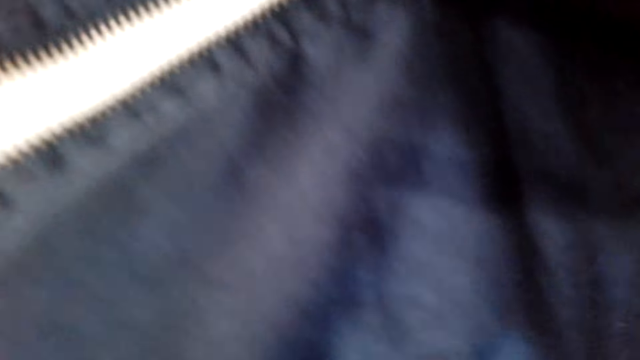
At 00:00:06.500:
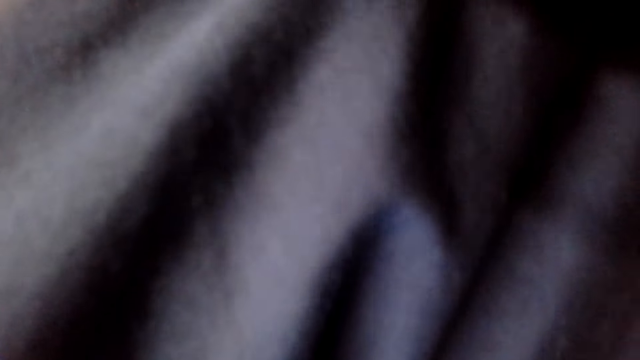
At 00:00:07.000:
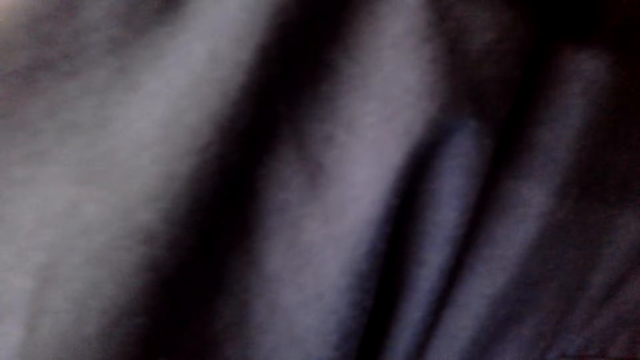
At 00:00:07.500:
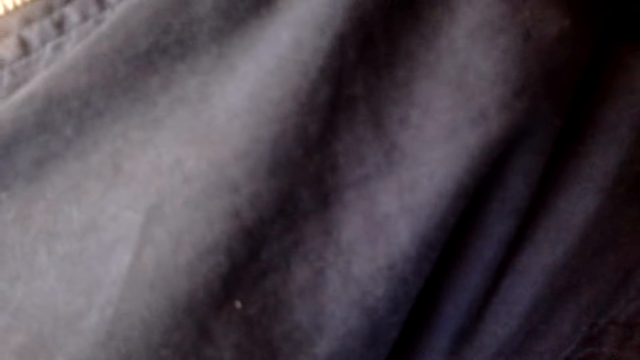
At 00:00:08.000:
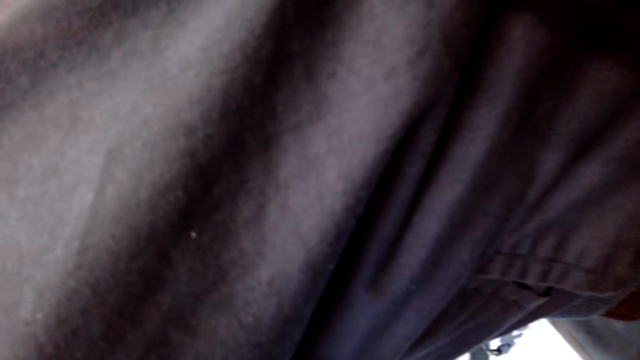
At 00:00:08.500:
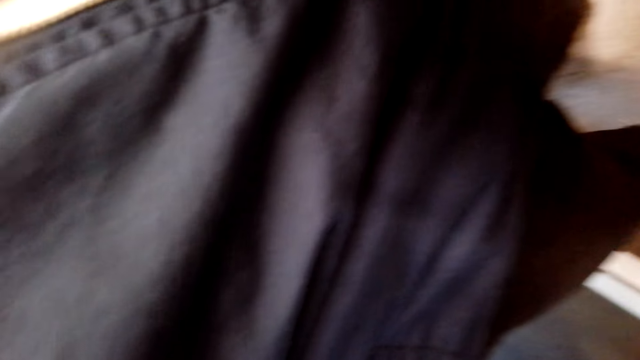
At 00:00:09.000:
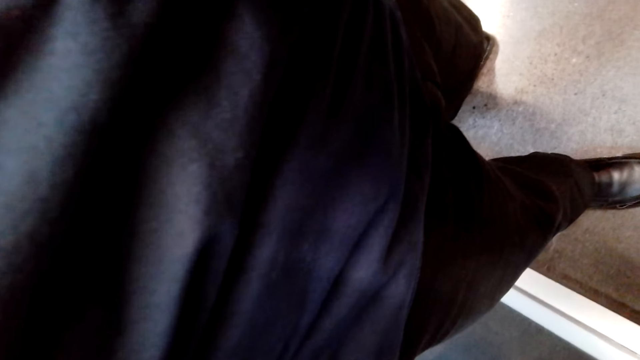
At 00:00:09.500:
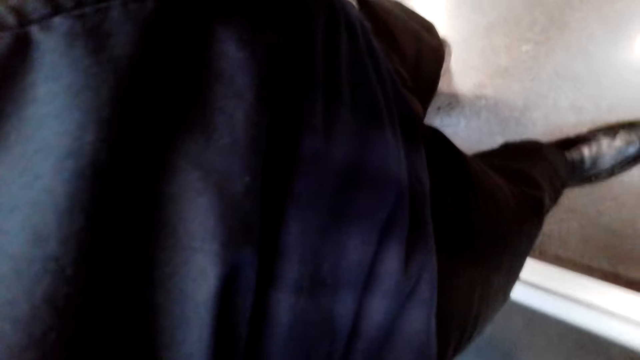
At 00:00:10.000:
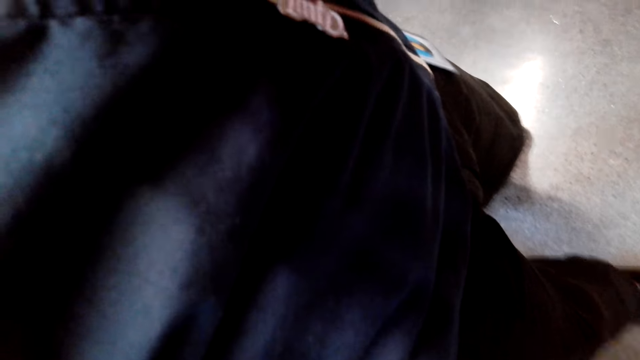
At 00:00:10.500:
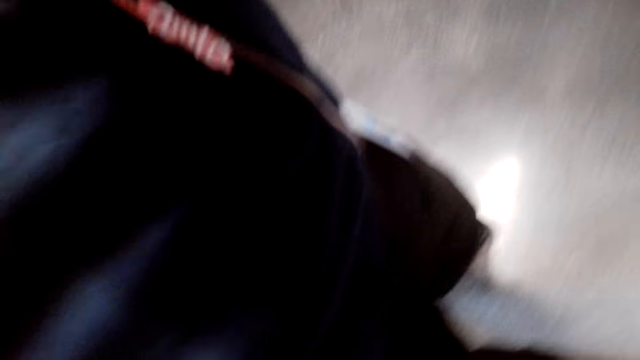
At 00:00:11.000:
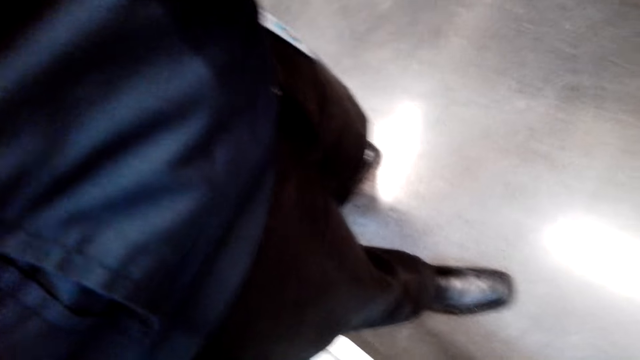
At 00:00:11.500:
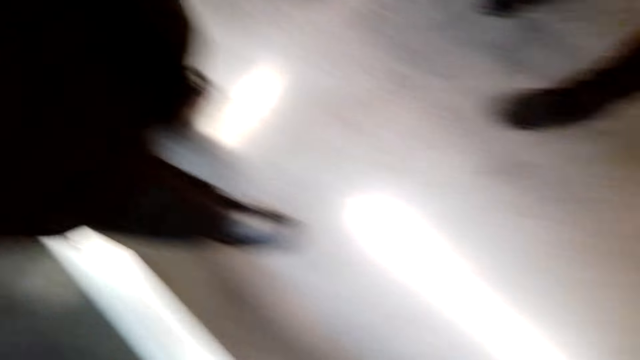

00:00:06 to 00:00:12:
The camera wearer converses with a man and a female.

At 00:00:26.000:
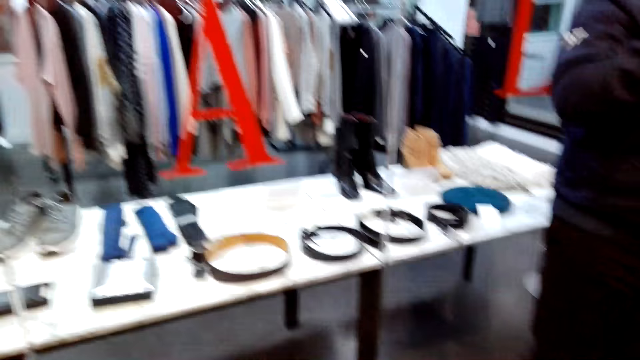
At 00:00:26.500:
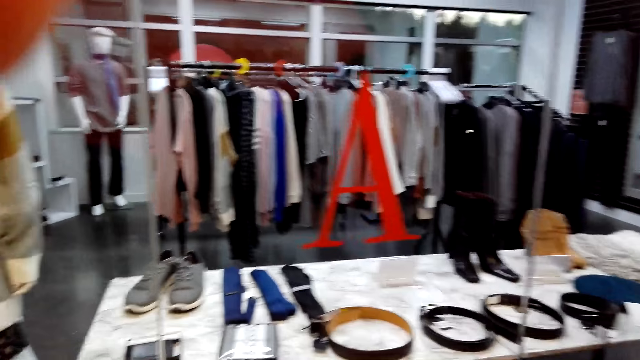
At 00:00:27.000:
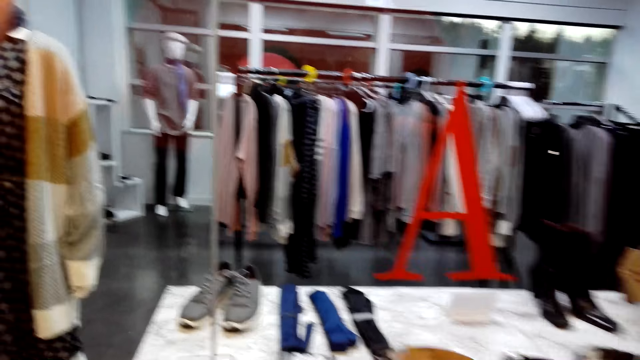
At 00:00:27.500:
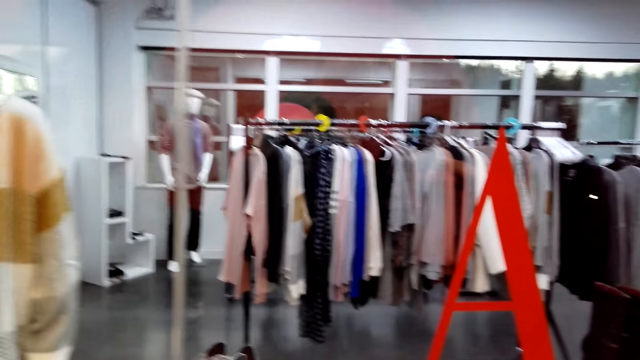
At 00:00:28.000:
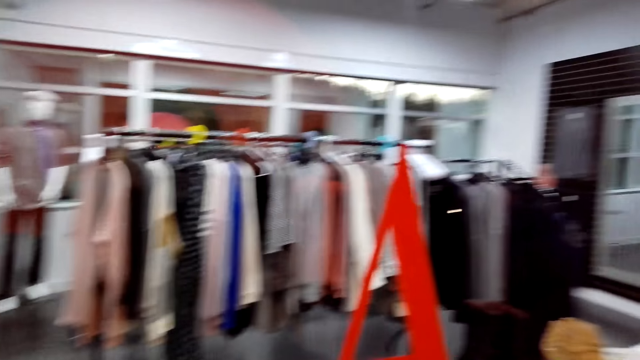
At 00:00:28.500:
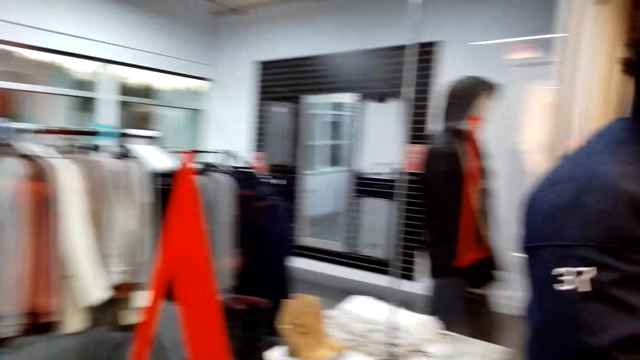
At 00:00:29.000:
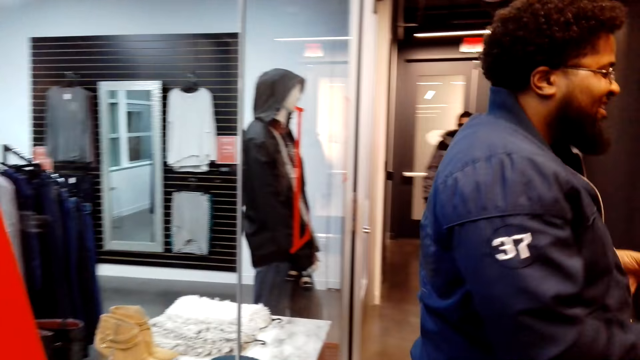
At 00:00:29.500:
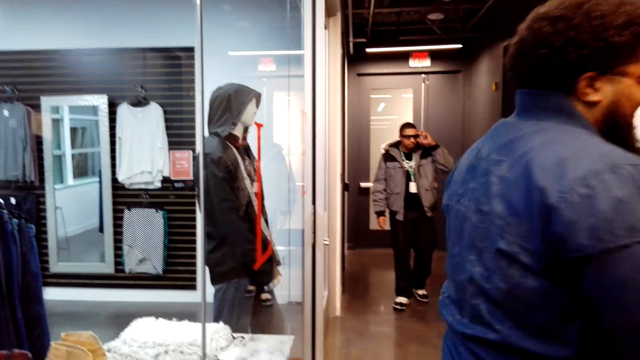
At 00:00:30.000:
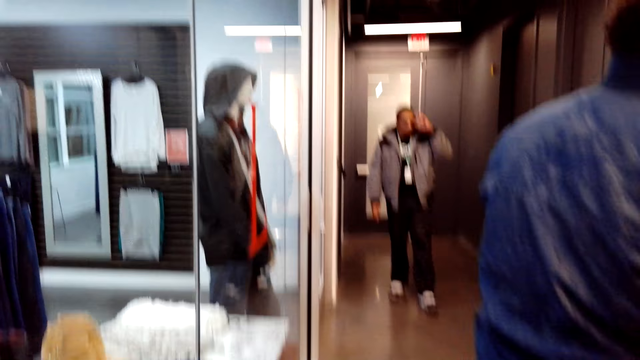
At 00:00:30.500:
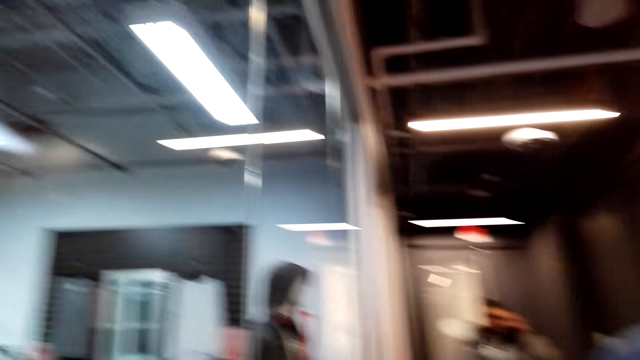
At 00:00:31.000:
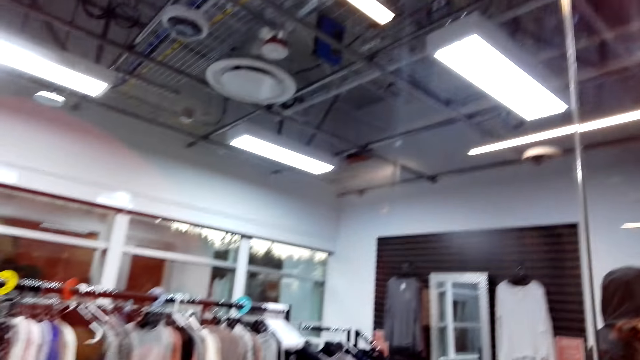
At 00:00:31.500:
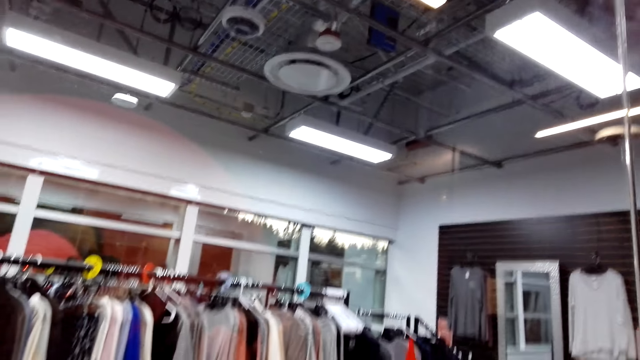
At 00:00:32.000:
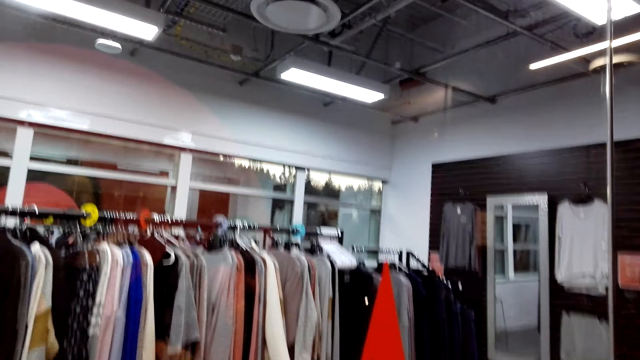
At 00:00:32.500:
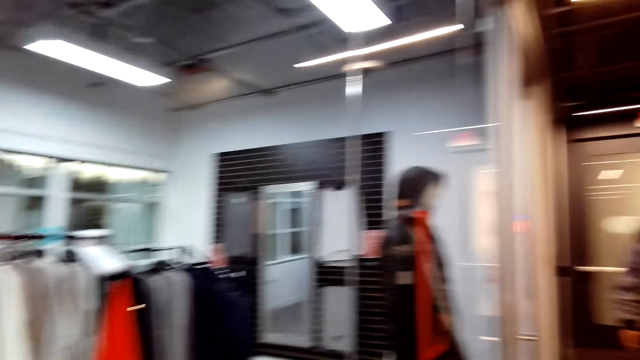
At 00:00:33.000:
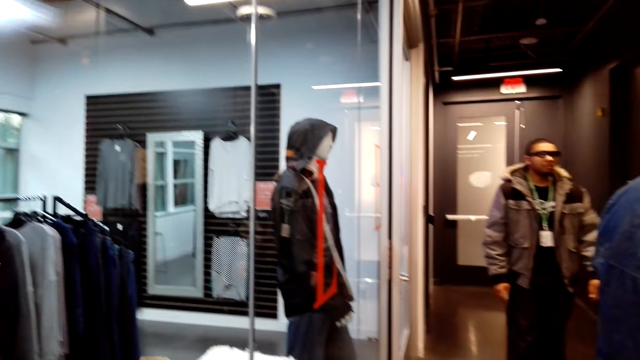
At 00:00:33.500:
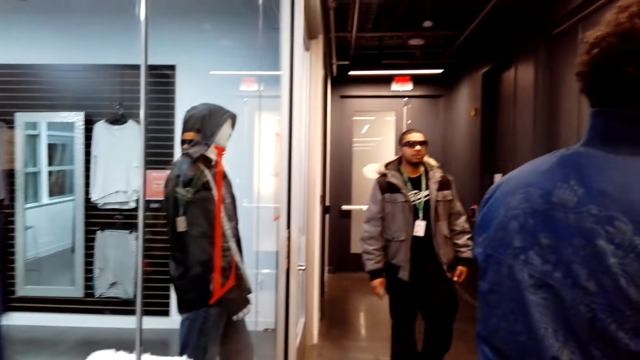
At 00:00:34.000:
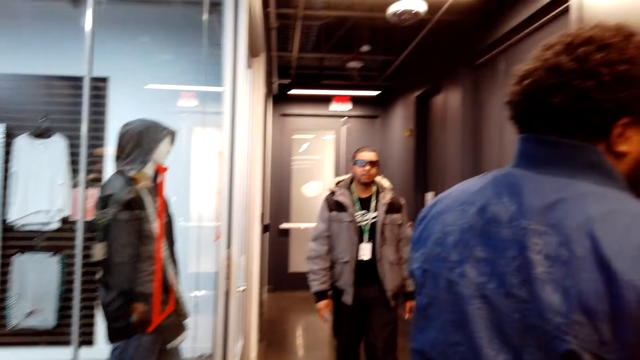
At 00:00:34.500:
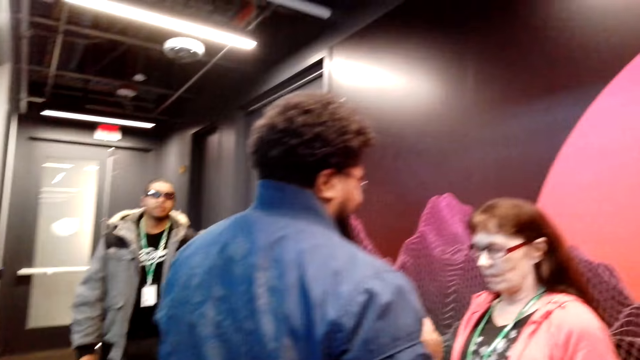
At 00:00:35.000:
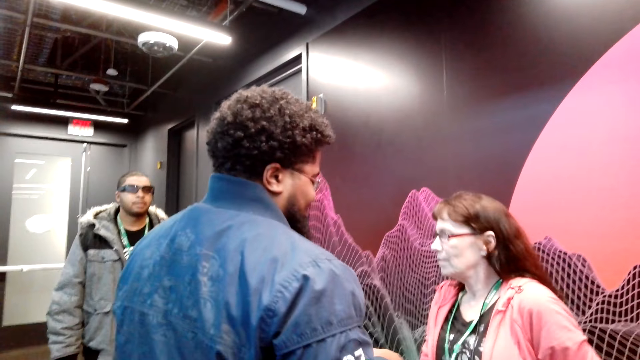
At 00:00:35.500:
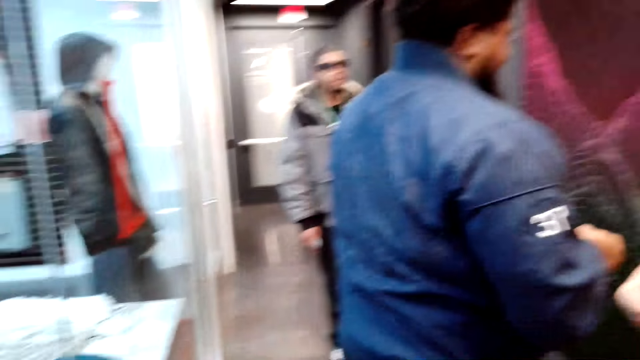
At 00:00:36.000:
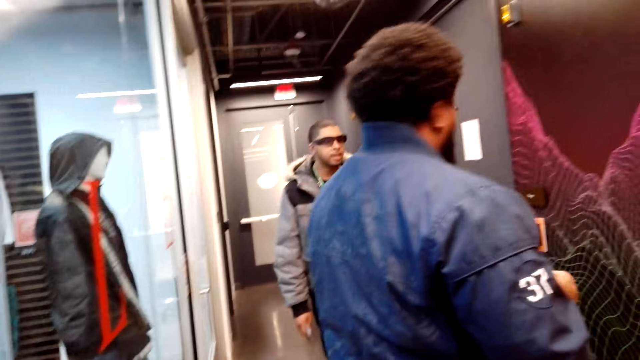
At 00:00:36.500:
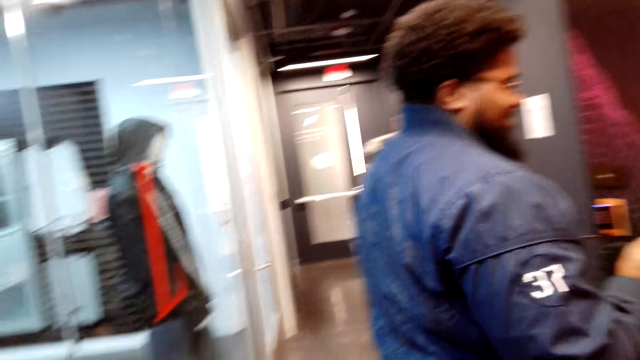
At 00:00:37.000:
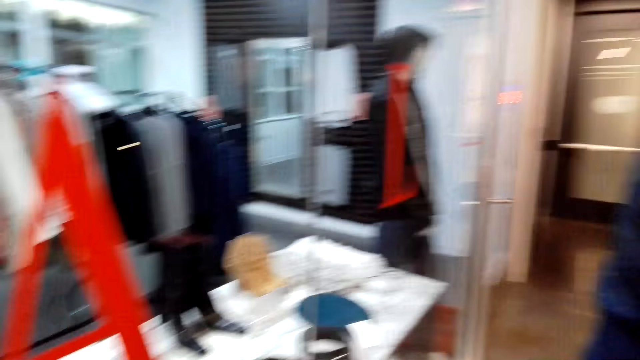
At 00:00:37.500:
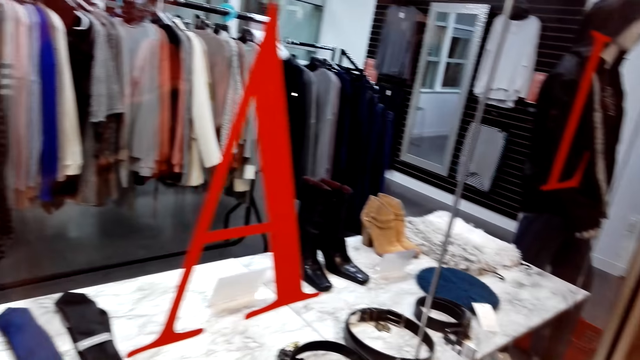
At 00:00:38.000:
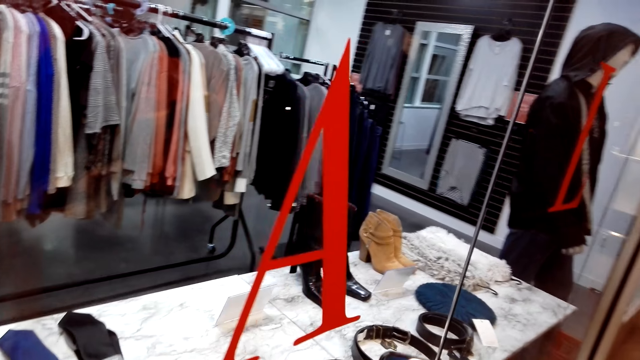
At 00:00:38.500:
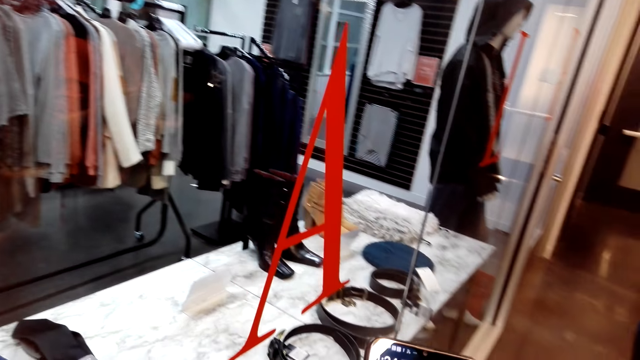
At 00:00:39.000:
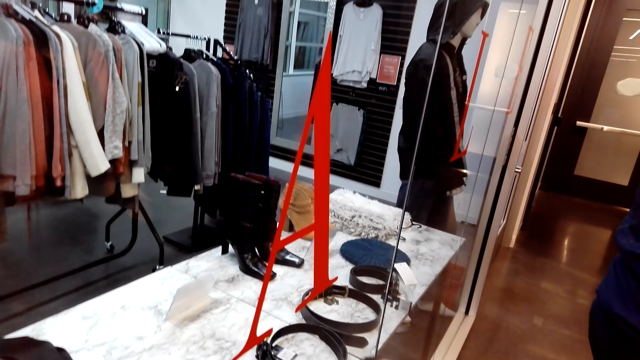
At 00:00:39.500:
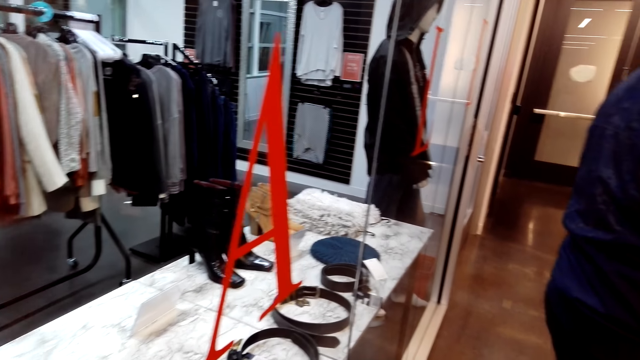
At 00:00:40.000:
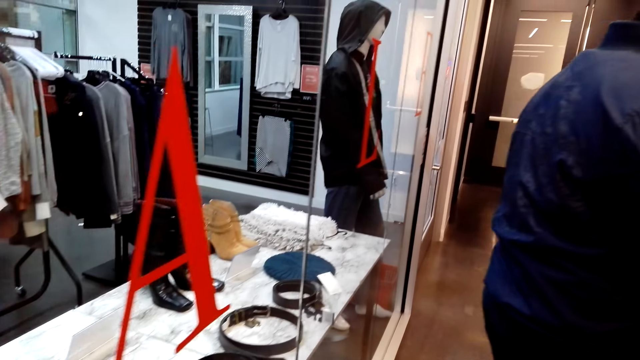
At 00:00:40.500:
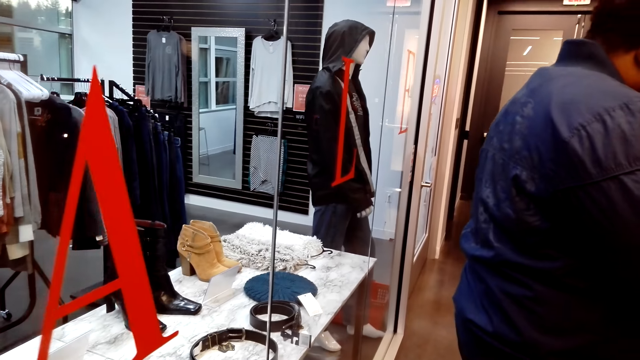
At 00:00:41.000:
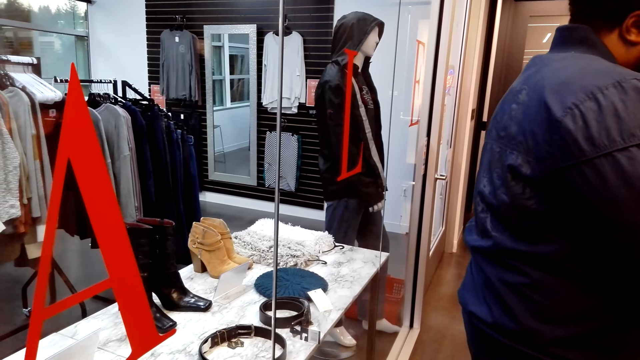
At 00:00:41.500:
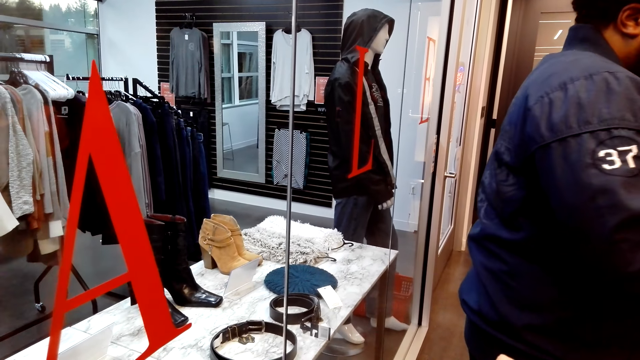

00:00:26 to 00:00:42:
The camera wearer looks around the clothes store. A man converses with a female and the camera wearer. Another man walks around. The camera wearer looks around.
